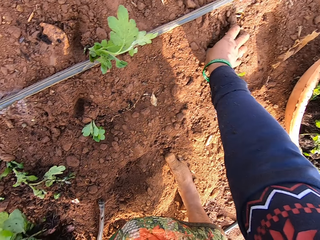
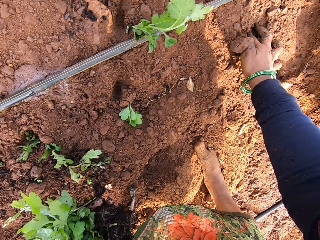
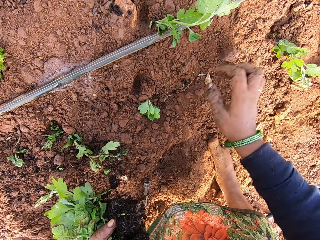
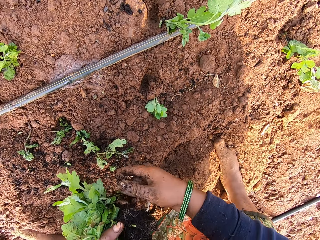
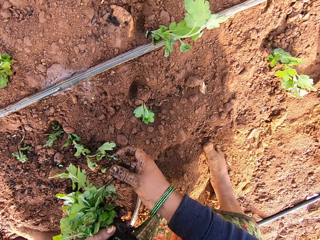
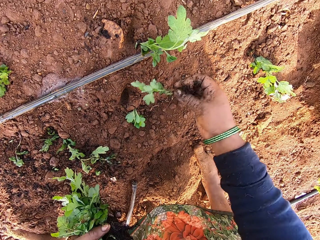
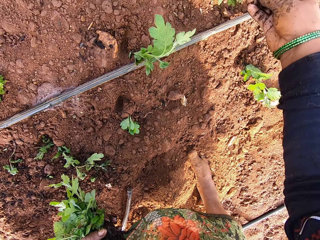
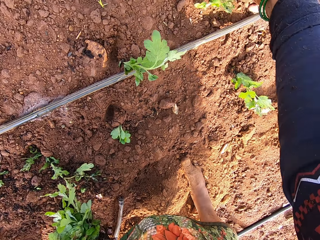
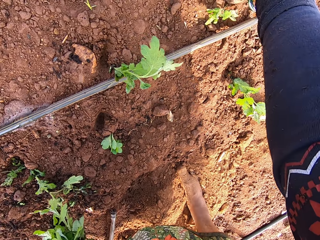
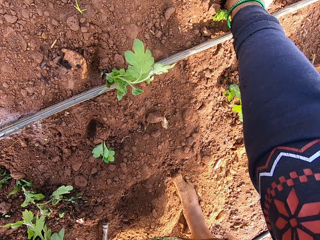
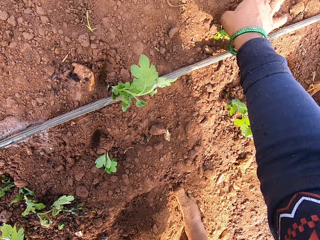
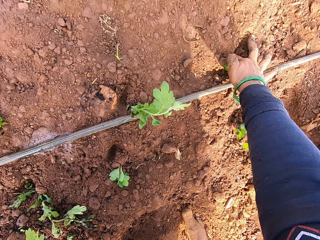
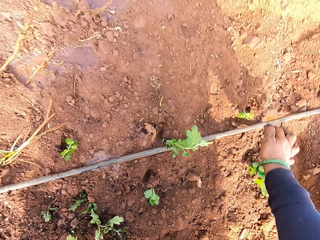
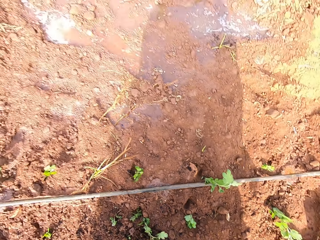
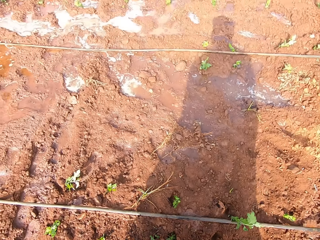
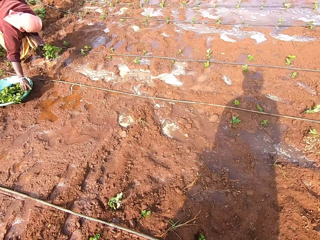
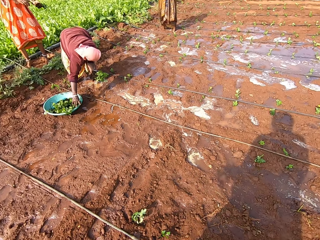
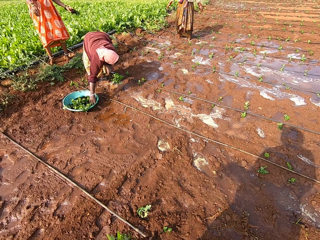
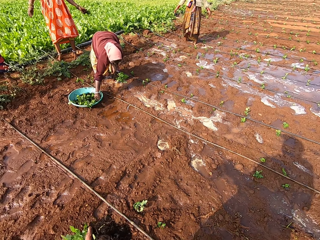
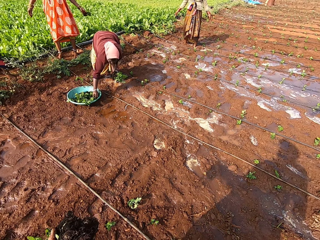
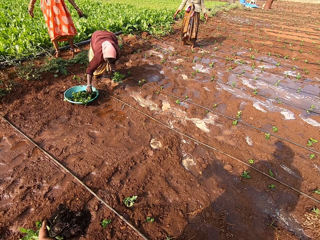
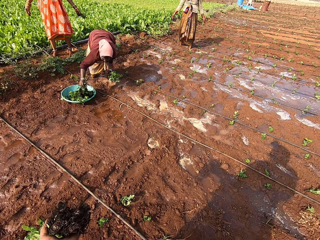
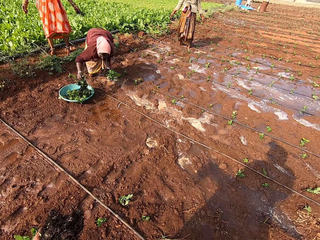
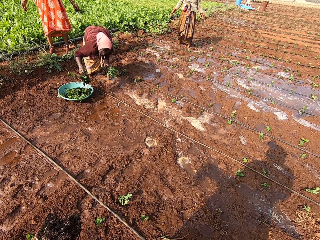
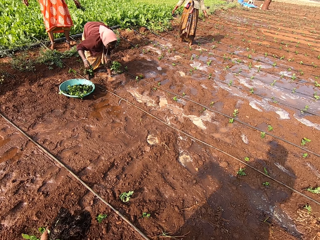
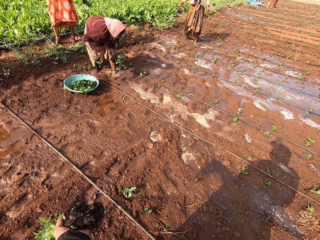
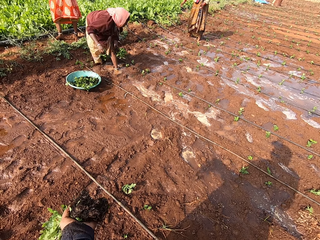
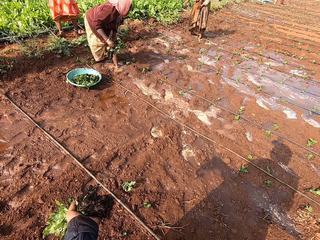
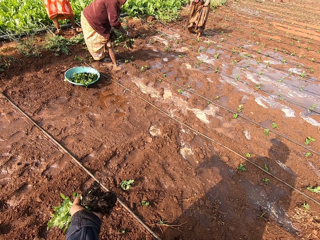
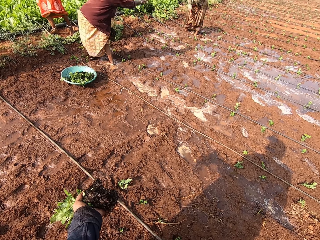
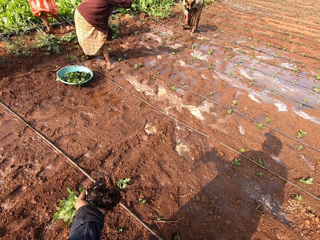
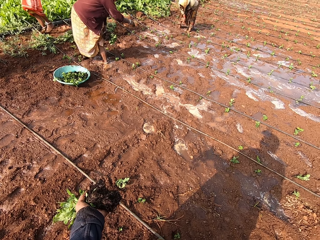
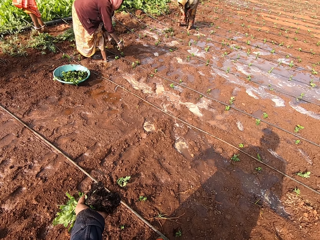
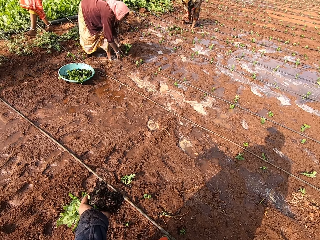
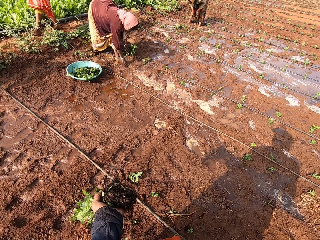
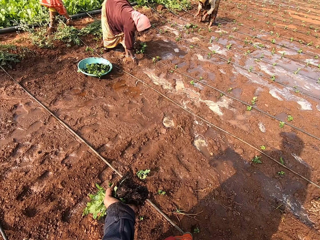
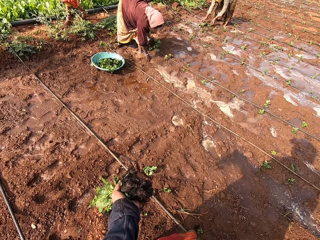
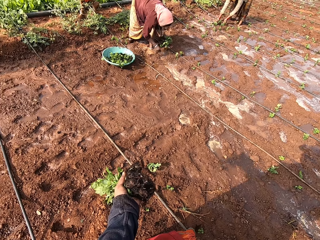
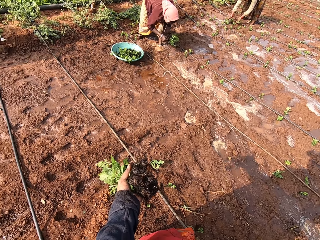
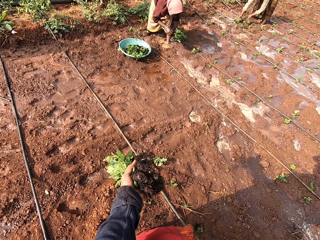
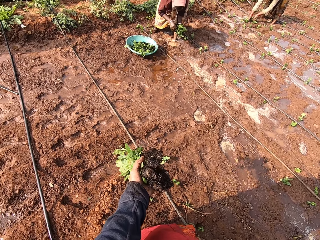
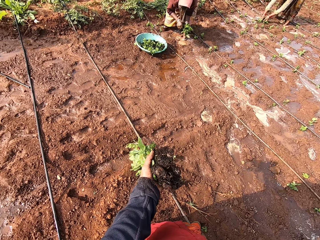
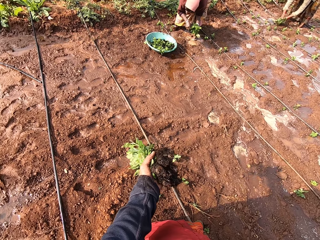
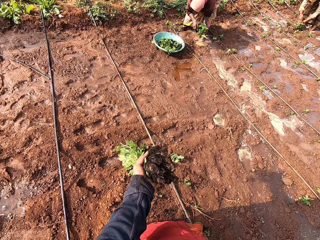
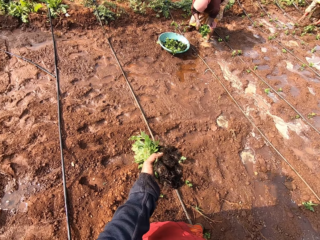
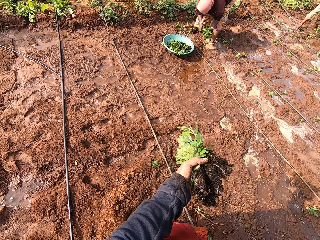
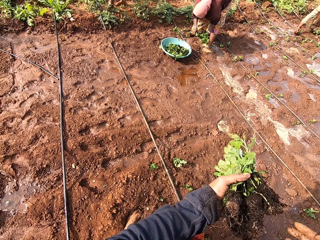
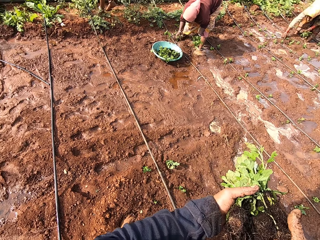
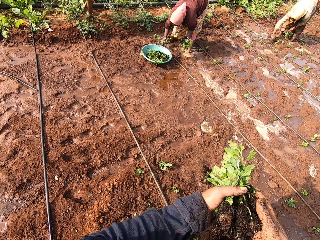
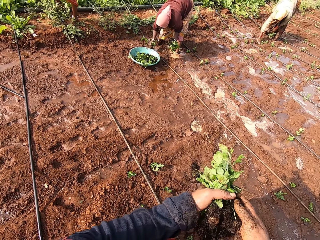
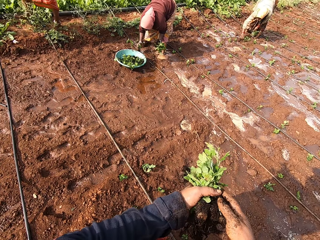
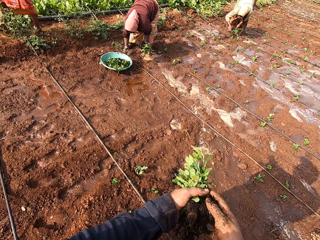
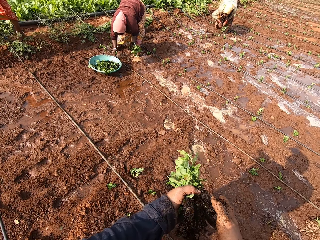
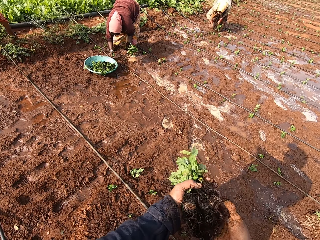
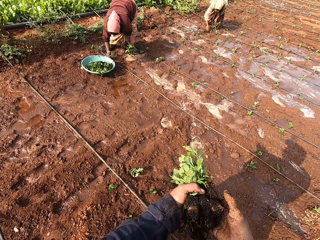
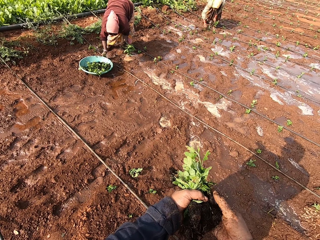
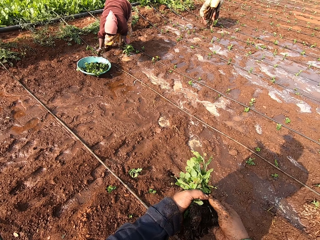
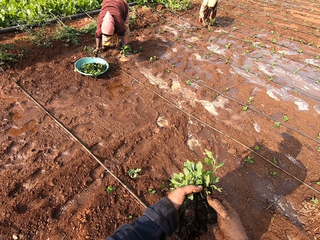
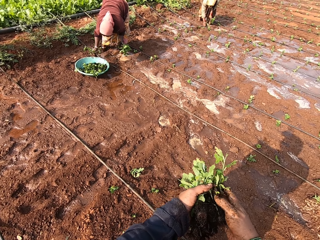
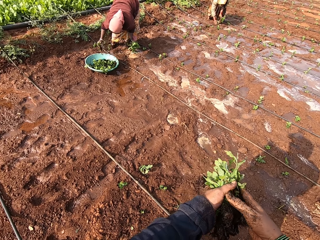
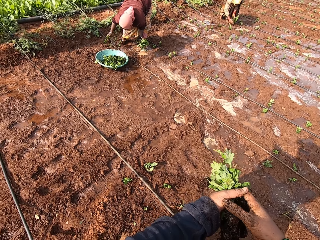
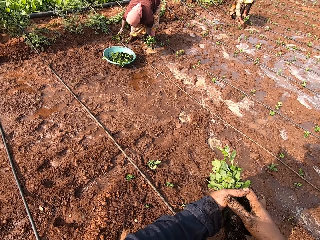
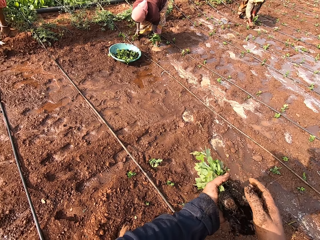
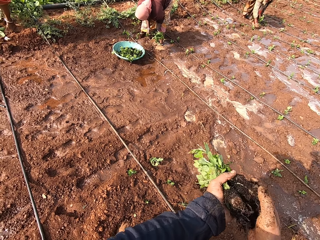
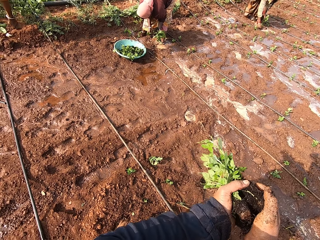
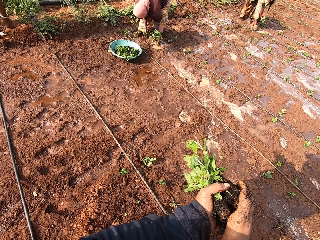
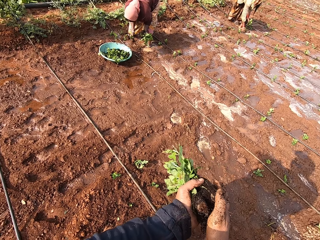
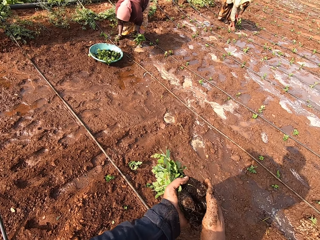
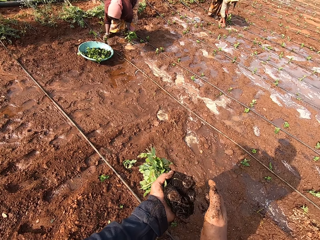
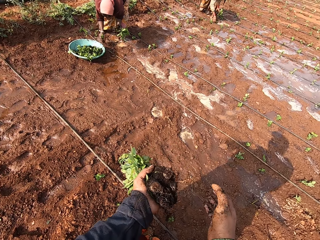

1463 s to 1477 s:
The camera wearer picks a seedling from her left hand with her right hand. She plants the seedling in her right hand in the soil. A woman picks seedlings from the tray on the floor with her right hand. The camera wearer looks around the garden. The woman throws the seedling in her right hand to another woman. The other woman picks the seedlings from the floor with her hands. The first woman picks a seedling from her left hand with her right hand. The other woman picks the seedlings from the floor with her right hand. The other woman passes the seedling in her right hand to her left hand. The camera wearer interacts with a man. The other woman picks the seedlings from the floor with her right hand. The camera wearer holds the seedling plants with both hands.

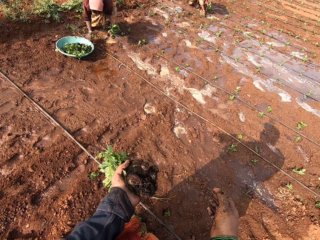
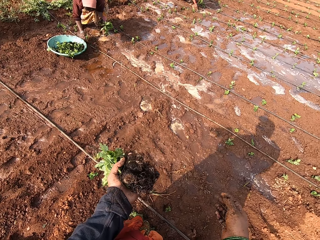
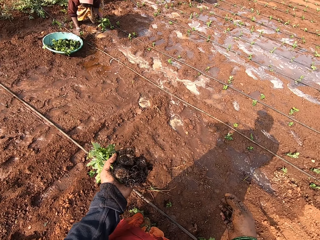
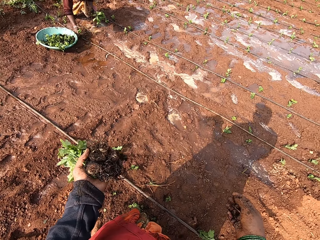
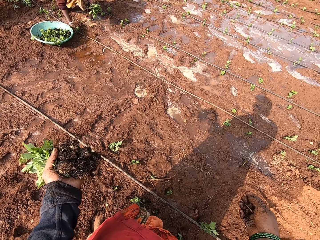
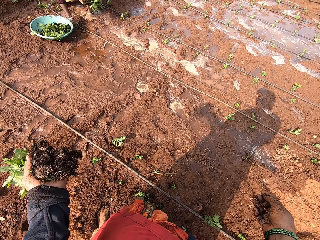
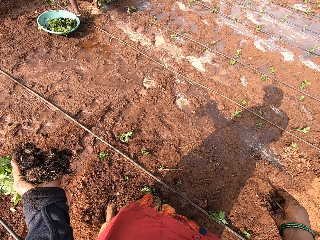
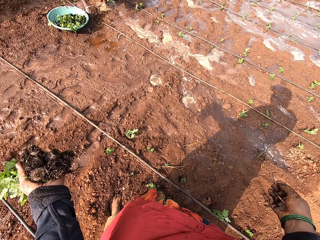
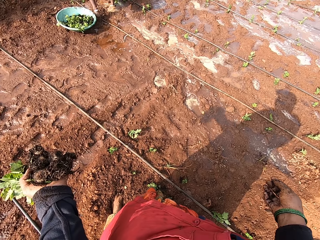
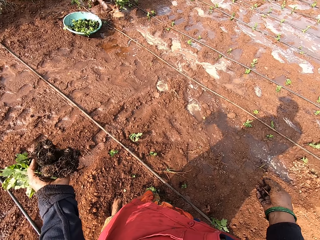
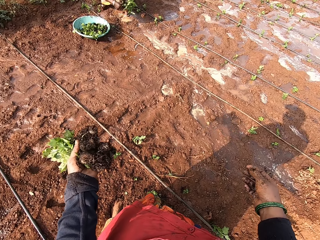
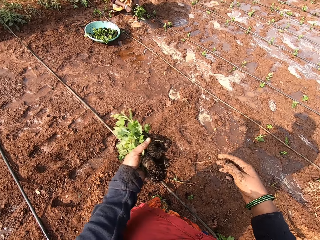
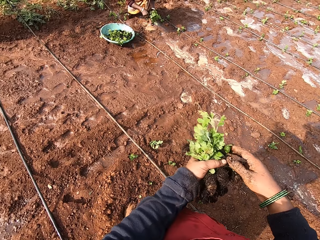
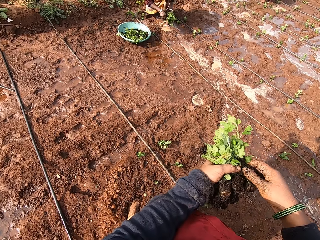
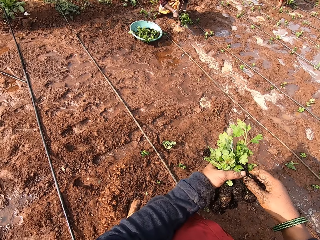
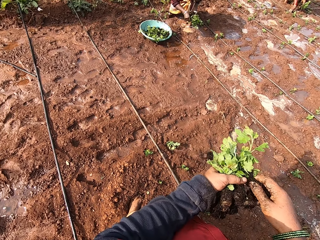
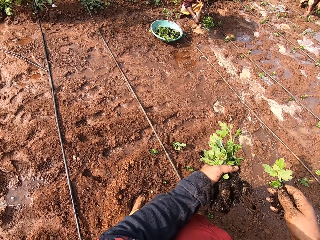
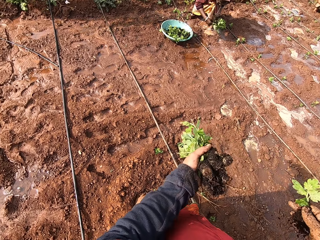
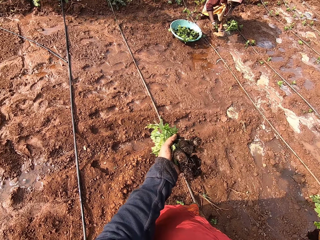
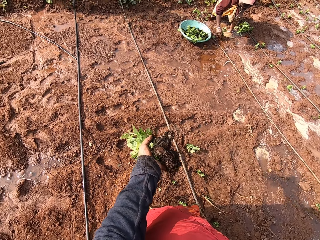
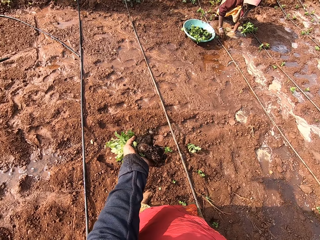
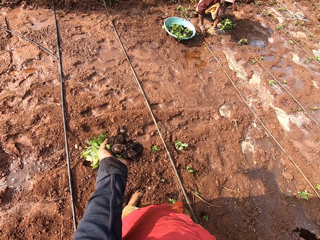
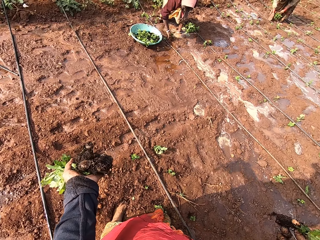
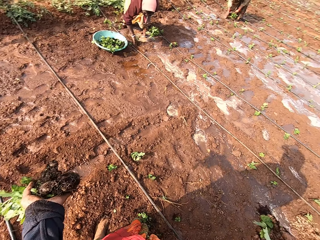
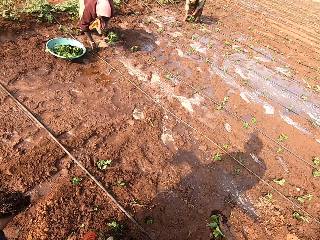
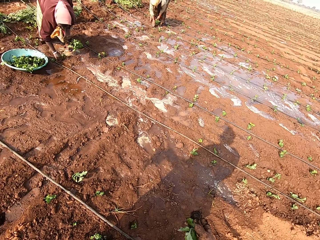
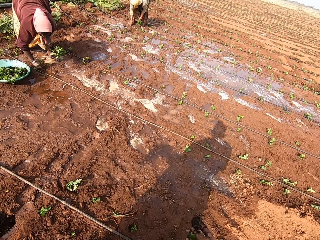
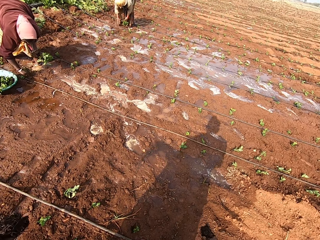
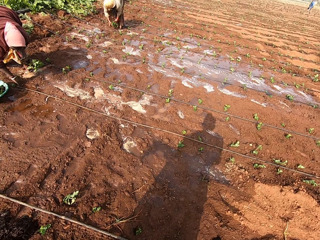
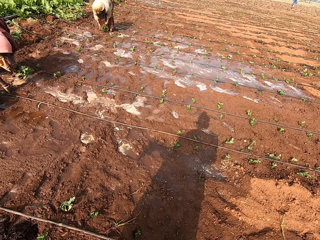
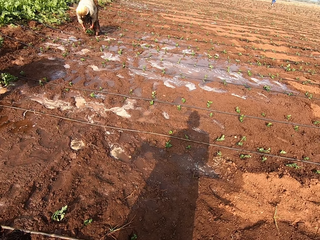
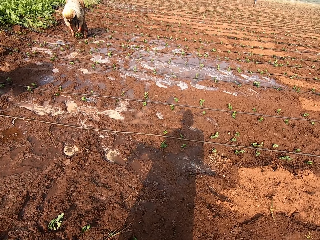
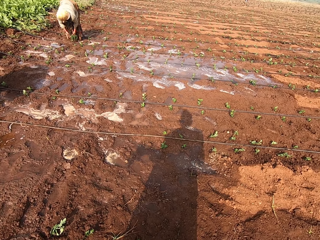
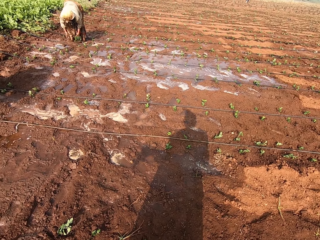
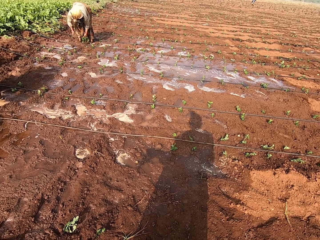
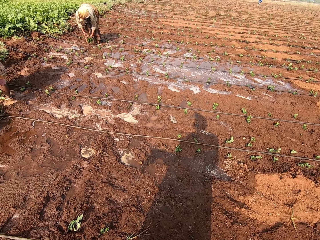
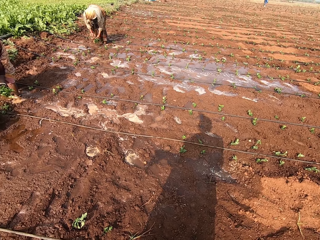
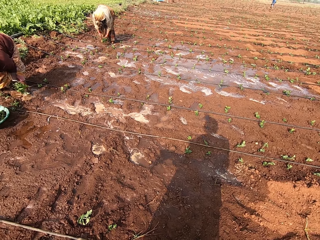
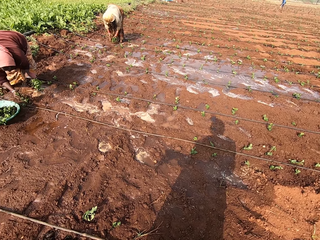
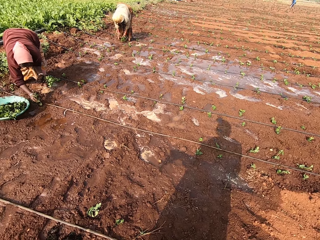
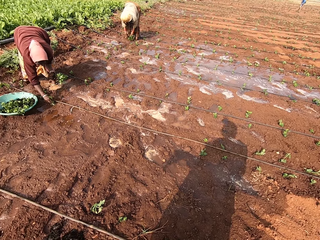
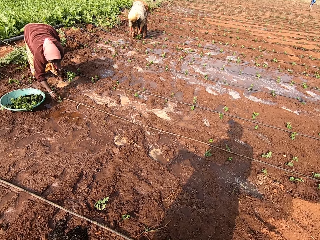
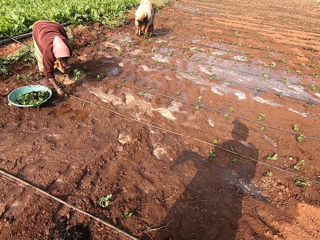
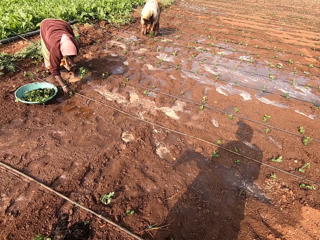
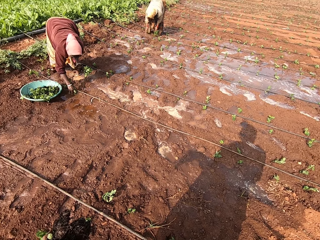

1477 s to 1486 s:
A woman plants the seedling in her right hand in the soil. The woman picks a seedling from her left hand with her right hand. The camera wearer picks a seedling from her left hand with her right hand. The woman plants the seedling in her right hand in the soil. The camera wearer looks around the garden. Another woman picks a seedling from her left hand with her right hand. The first woman plants the seedling in her right hand in the soil.
